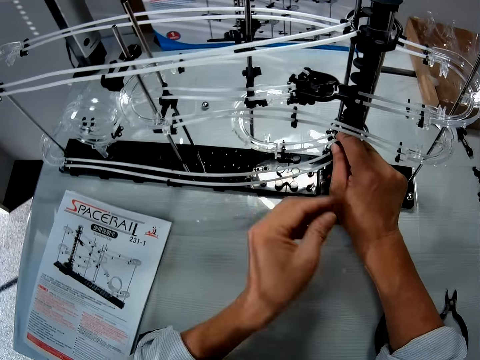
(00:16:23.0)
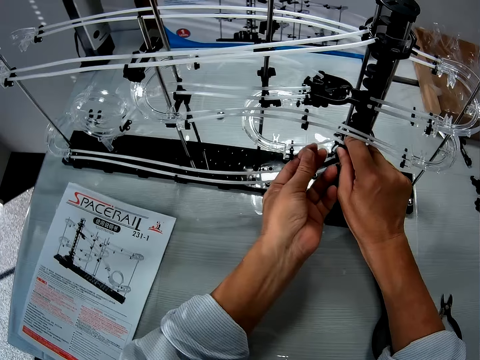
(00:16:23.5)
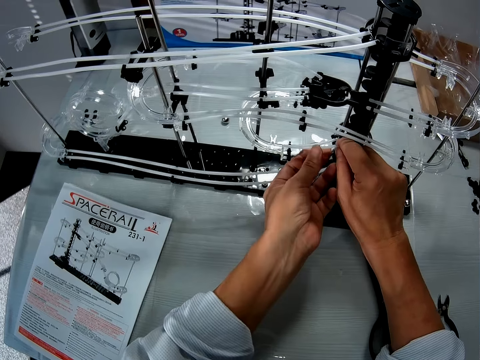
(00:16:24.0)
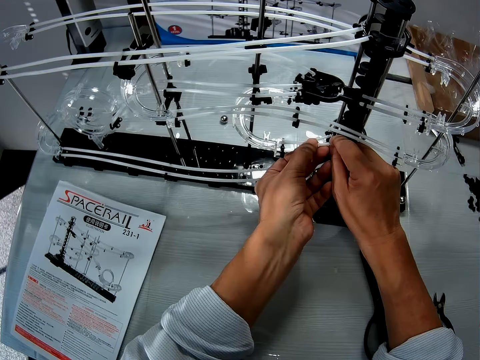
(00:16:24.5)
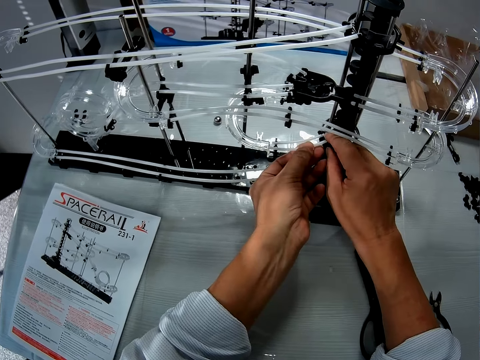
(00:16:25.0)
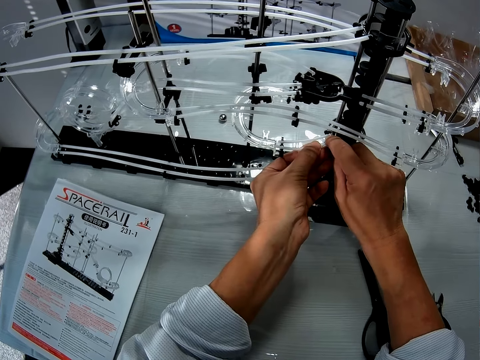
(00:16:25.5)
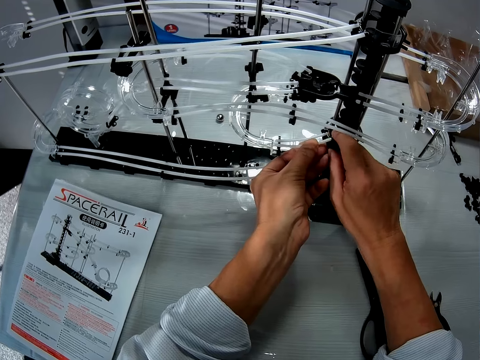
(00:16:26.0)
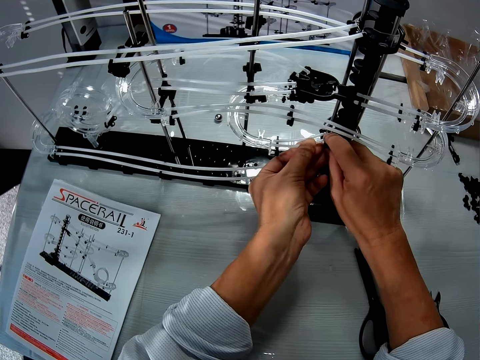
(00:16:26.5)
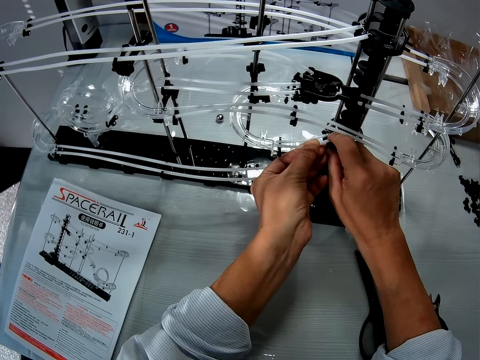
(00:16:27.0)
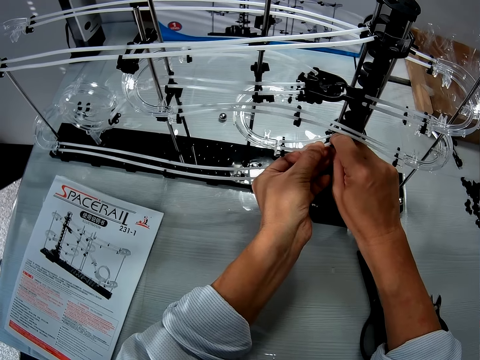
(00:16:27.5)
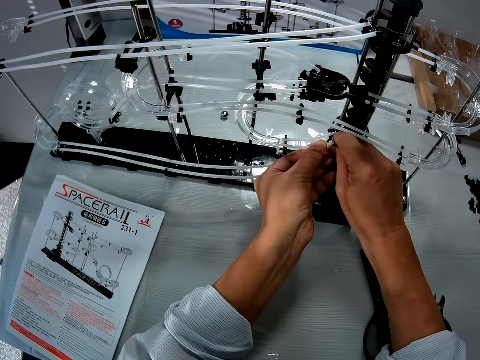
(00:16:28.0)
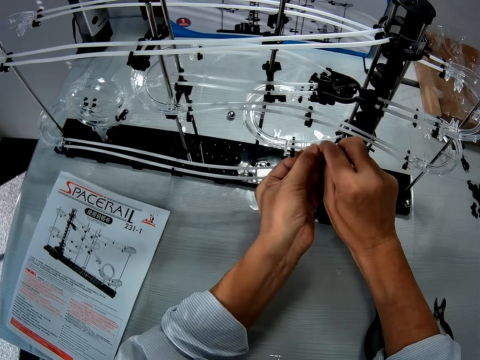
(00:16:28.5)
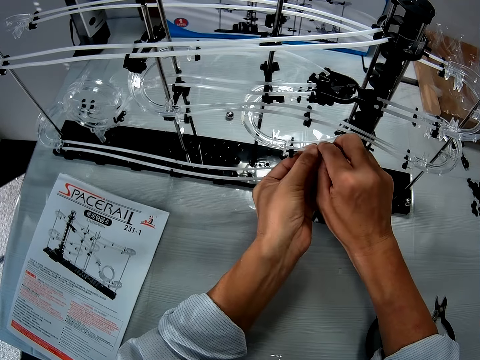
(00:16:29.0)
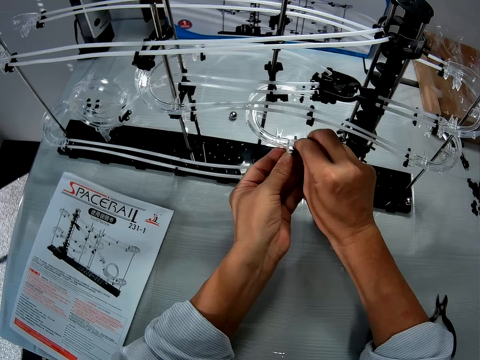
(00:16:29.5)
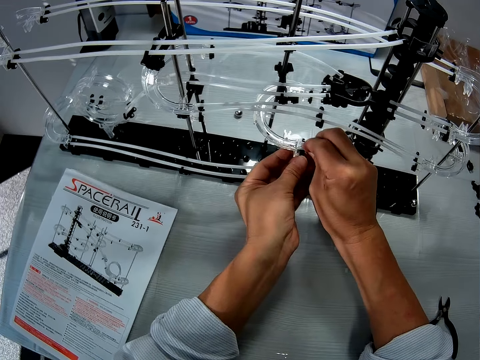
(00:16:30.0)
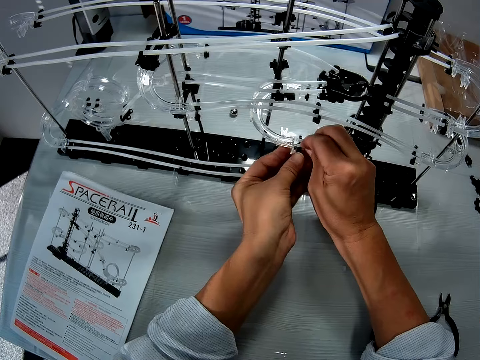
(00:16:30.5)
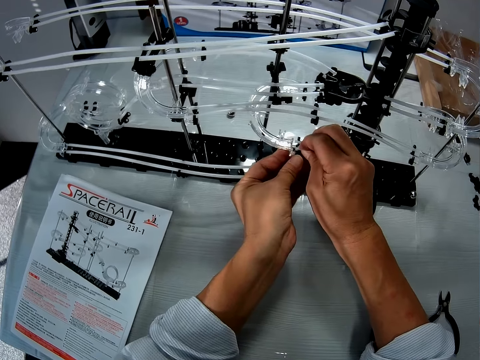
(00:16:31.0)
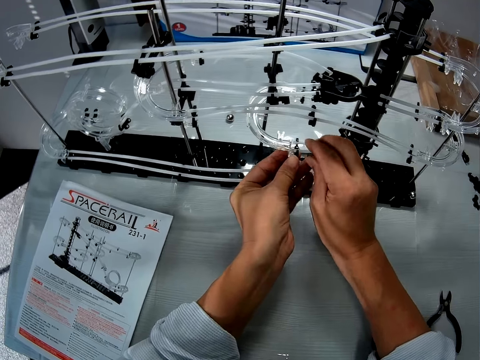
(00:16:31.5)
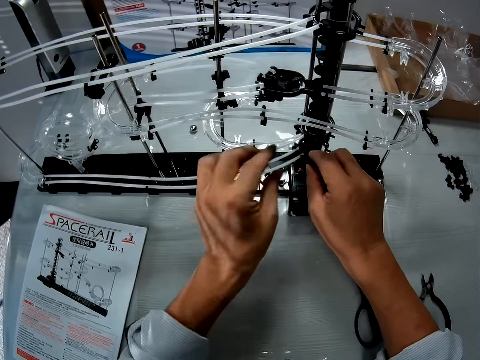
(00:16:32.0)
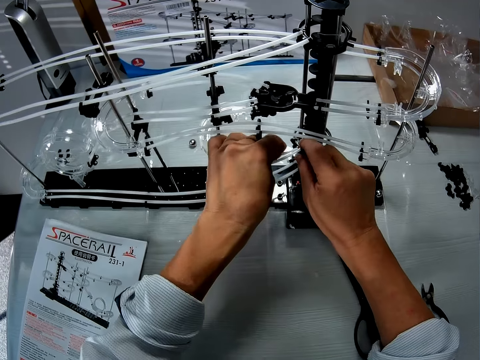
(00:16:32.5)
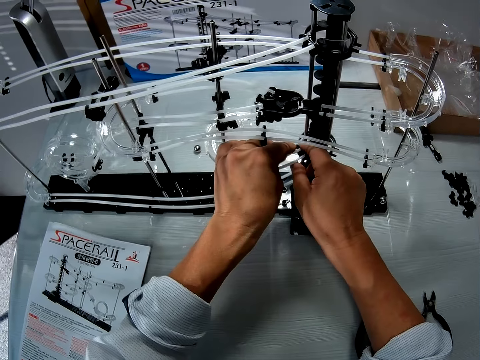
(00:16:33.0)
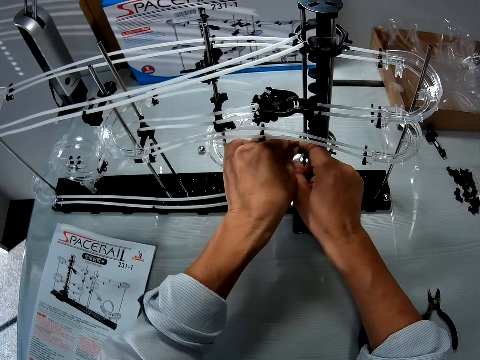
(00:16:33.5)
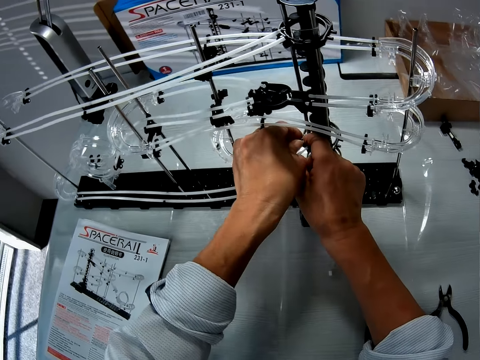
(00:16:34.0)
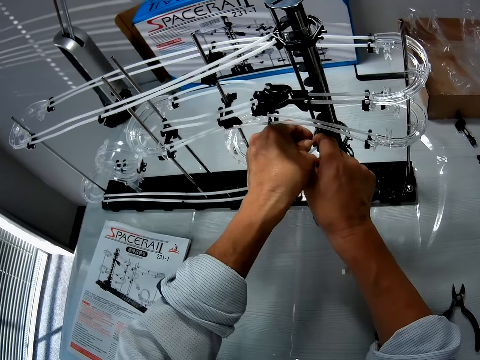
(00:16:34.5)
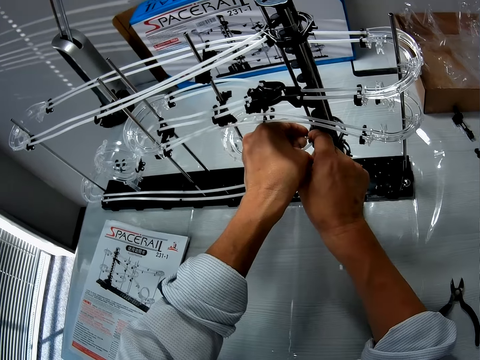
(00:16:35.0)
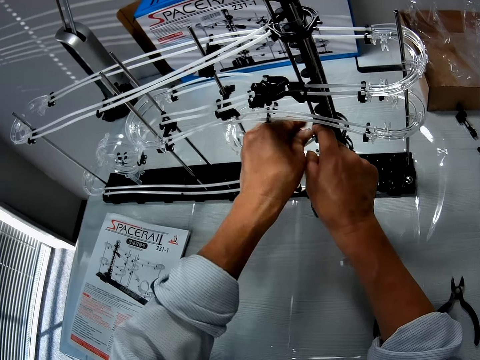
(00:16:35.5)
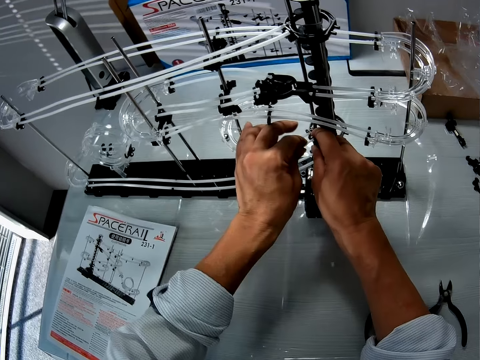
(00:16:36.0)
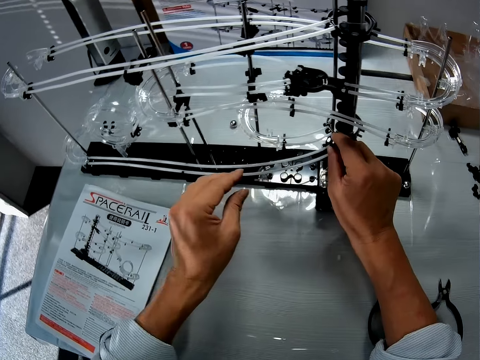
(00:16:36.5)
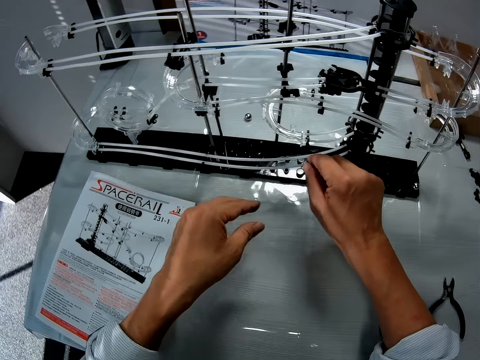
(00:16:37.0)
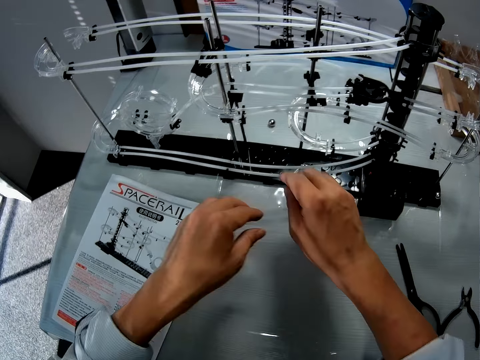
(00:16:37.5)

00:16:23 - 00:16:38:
The camera wearer fits the standard rail on. They adjust the standard rail. They fit the standard rail on.

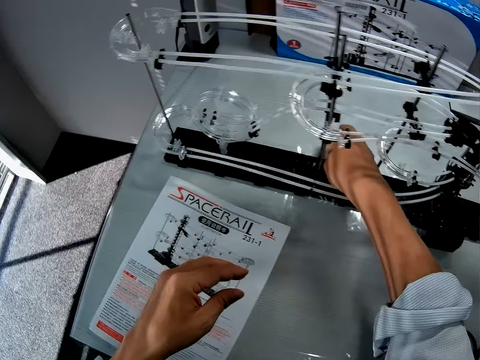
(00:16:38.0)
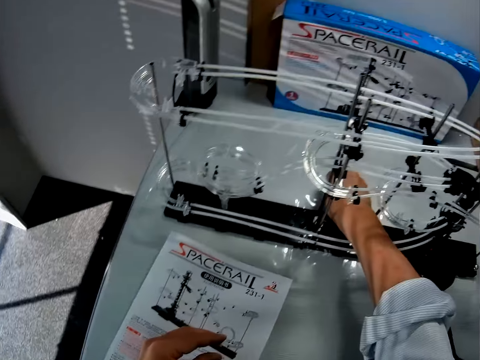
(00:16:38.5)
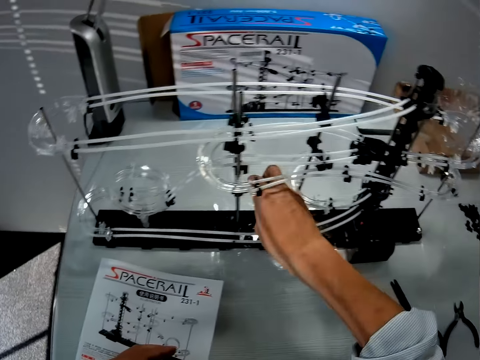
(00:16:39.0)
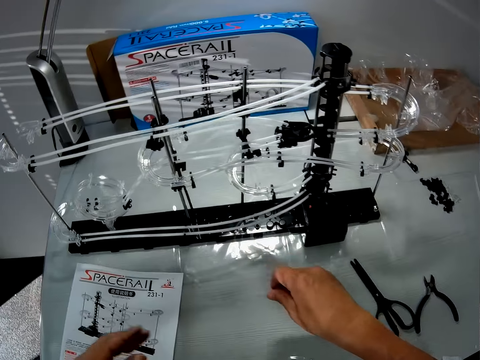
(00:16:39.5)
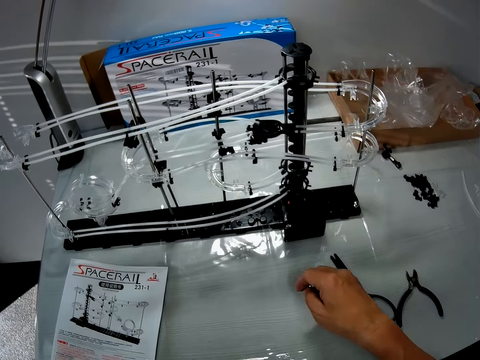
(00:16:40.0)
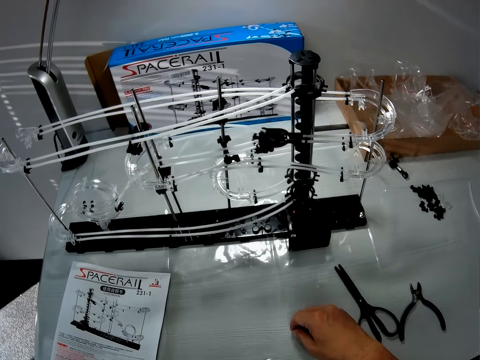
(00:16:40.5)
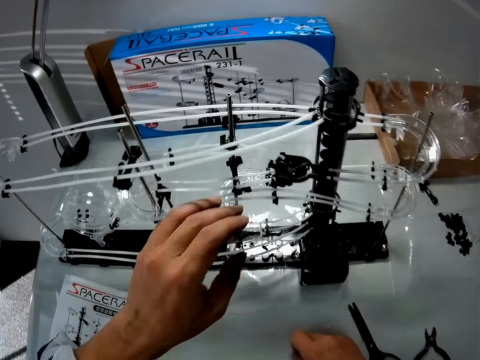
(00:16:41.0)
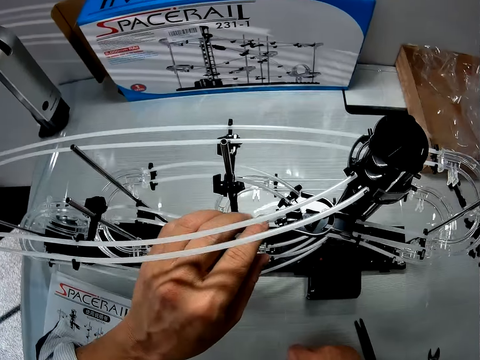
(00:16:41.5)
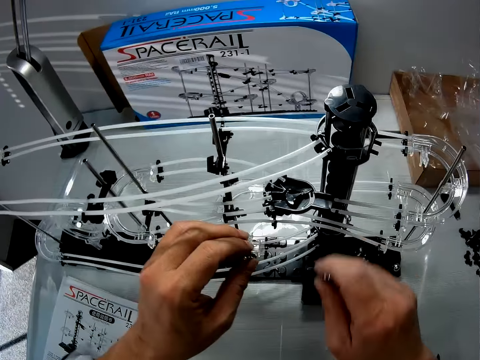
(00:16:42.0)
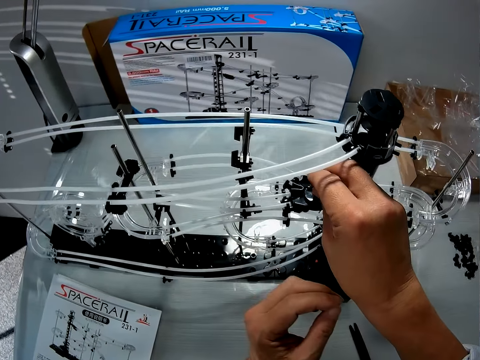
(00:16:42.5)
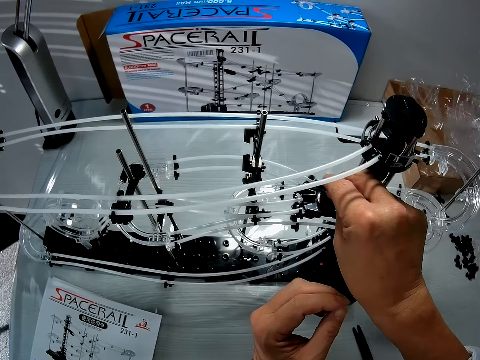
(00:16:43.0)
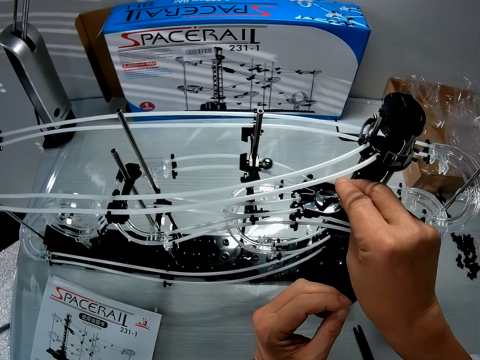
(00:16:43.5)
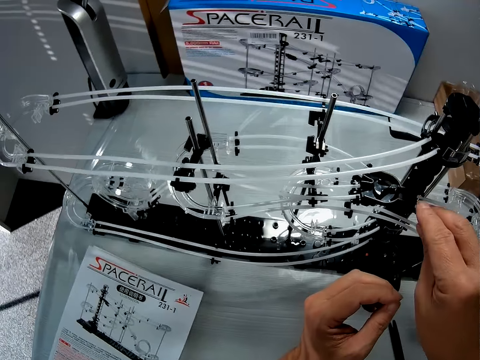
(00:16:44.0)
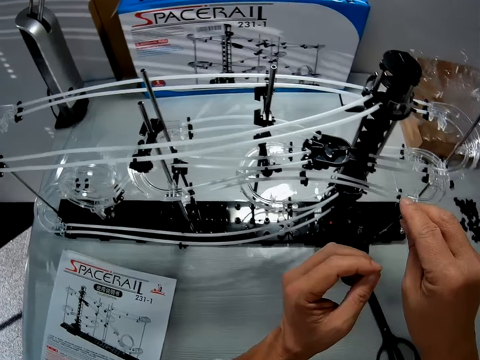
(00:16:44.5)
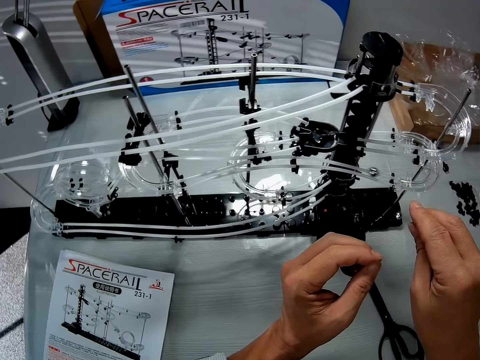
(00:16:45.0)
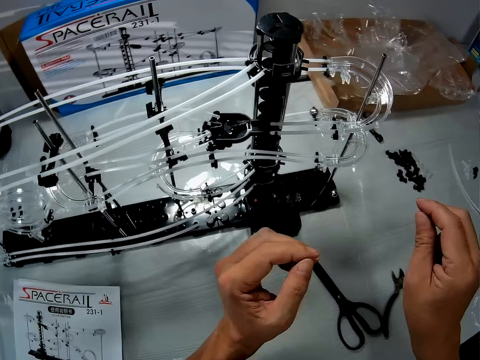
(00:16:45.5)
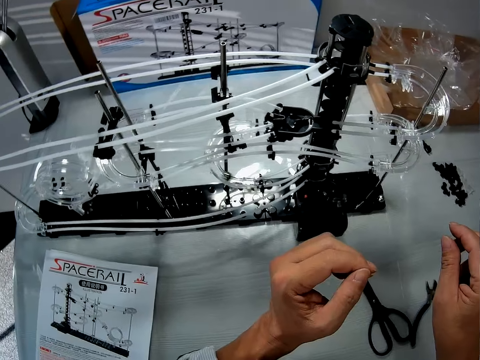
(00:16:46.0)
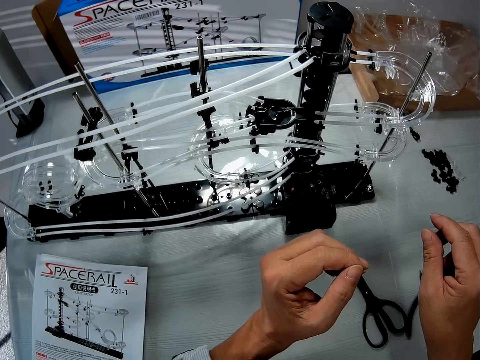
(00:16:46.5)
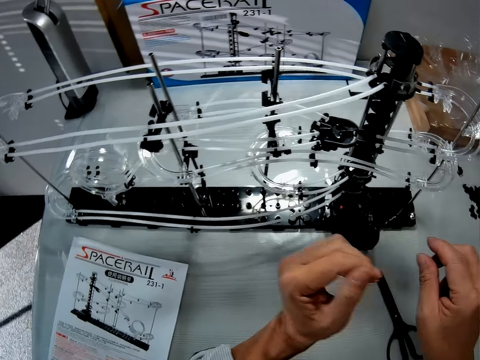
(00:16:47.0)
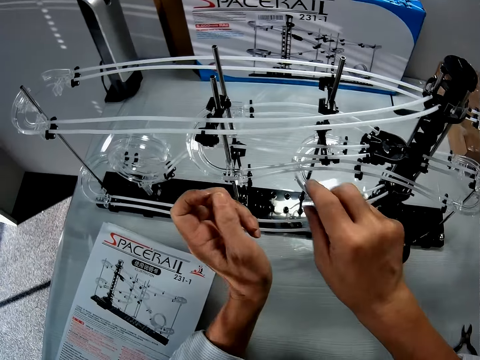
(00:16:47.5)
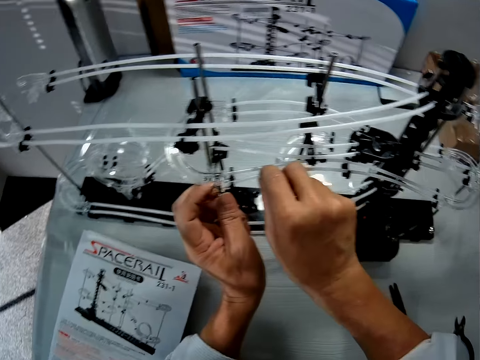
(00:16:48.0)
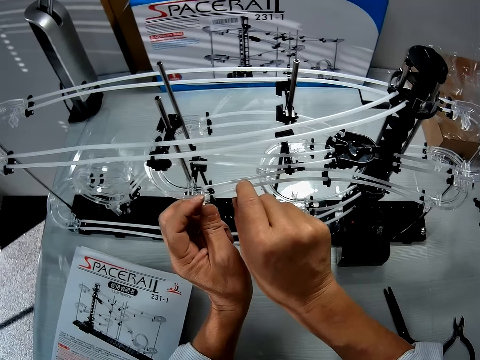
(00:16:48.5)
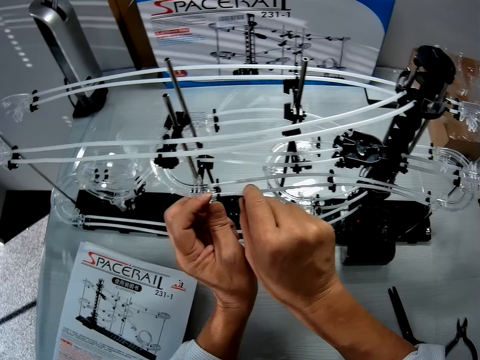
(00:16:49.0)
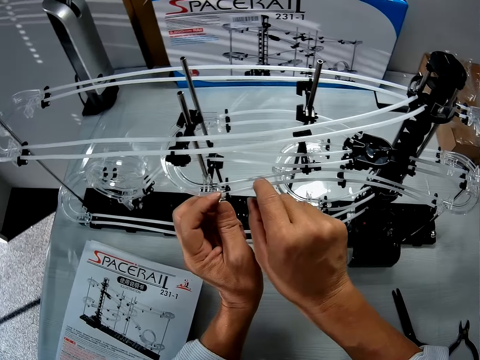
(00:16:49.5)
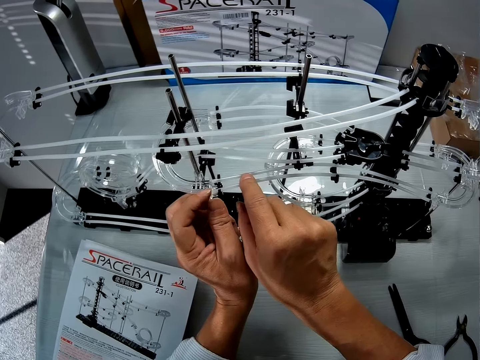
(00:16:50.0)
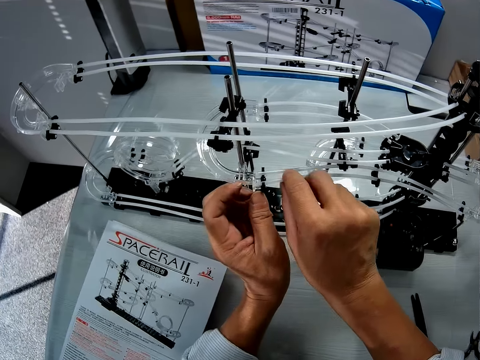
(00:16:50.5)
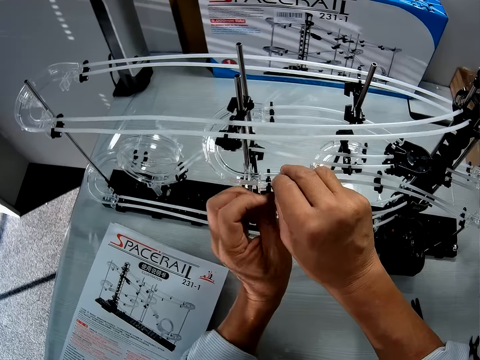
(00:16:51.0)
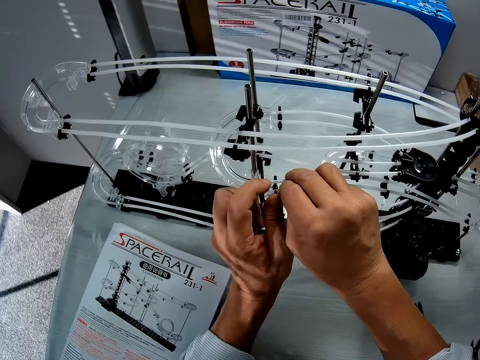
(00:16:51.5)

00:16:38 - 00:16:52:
The camera wearer picks a steel ball from the table. He holds the steel ball with his right hand. He stretches his left hand to the fork part. He places the steel ball on the fork part. He adjusts a standard rail. He makes adjustments to the roller coaster toy.
